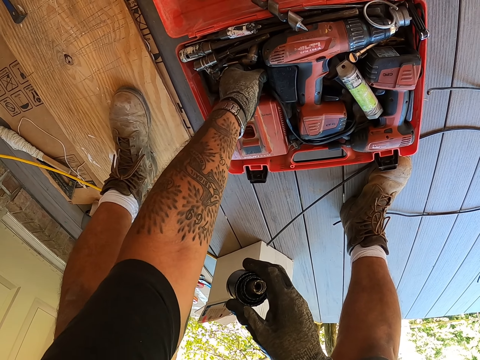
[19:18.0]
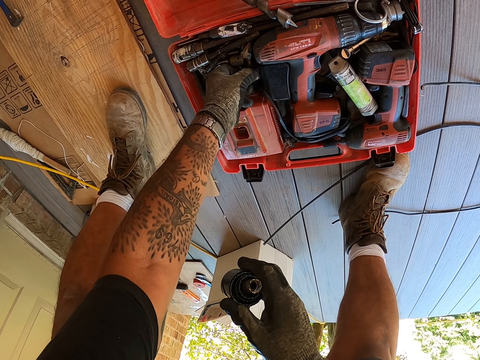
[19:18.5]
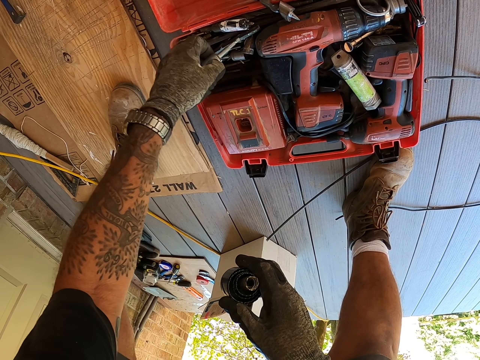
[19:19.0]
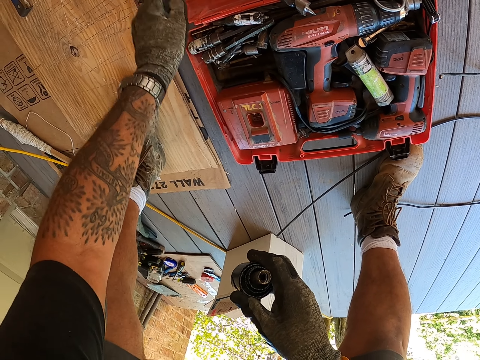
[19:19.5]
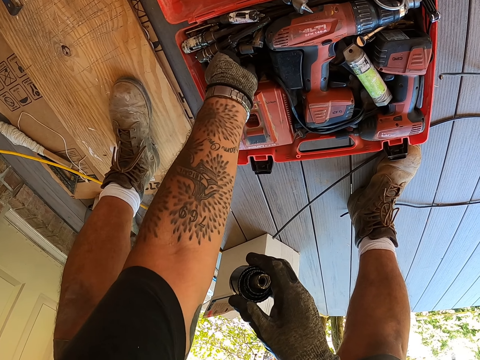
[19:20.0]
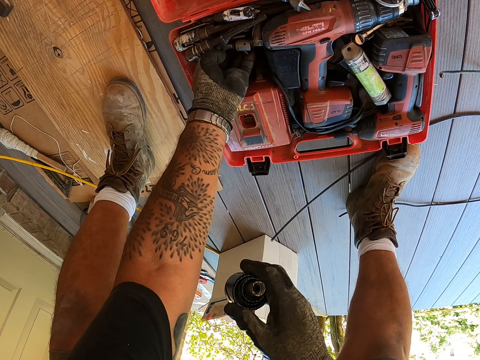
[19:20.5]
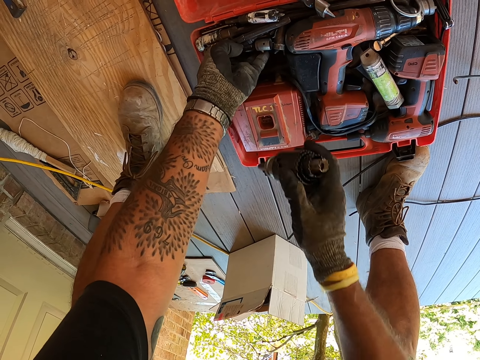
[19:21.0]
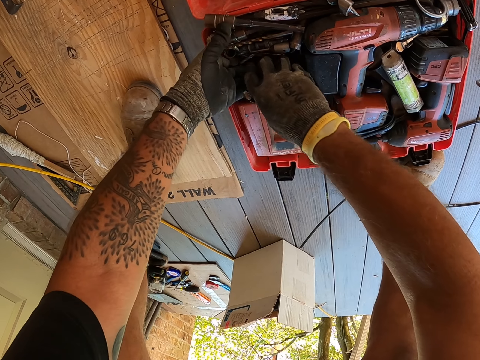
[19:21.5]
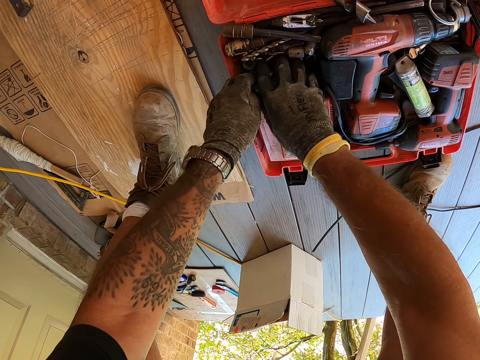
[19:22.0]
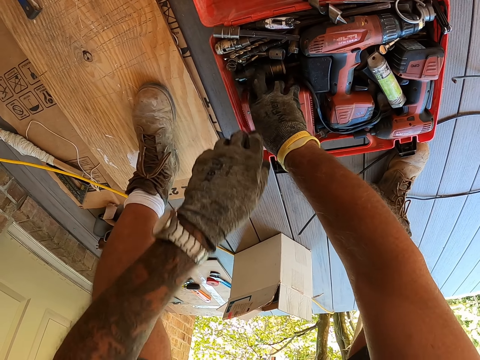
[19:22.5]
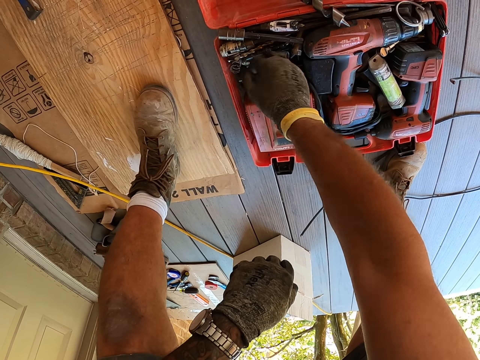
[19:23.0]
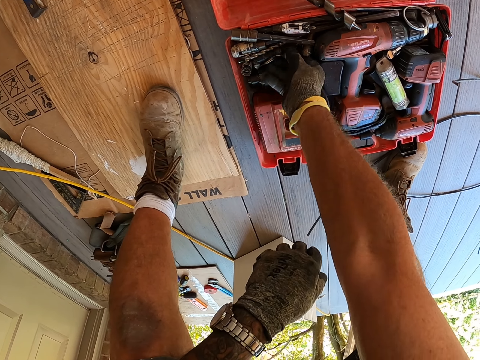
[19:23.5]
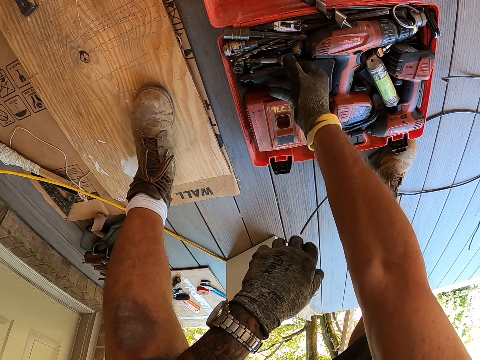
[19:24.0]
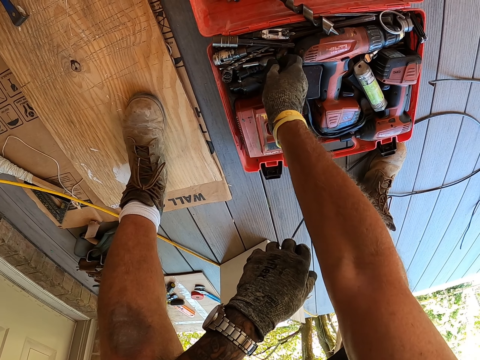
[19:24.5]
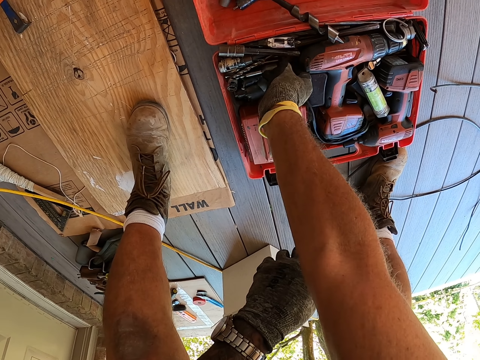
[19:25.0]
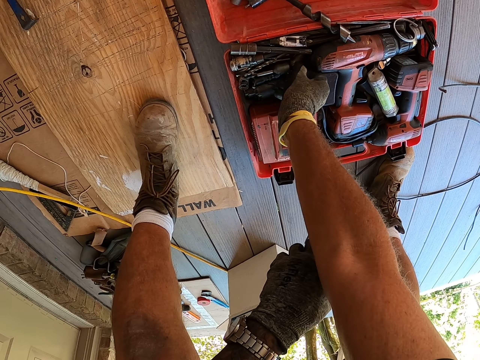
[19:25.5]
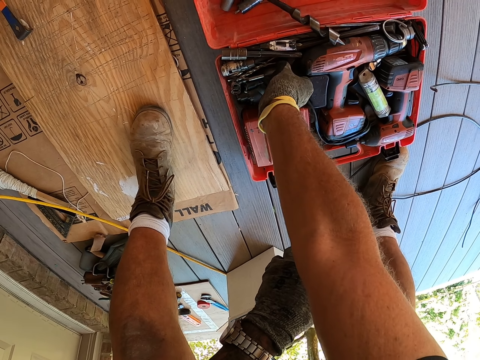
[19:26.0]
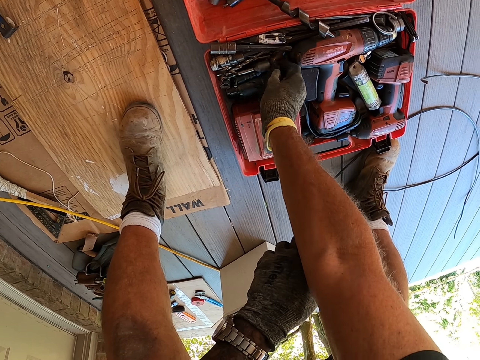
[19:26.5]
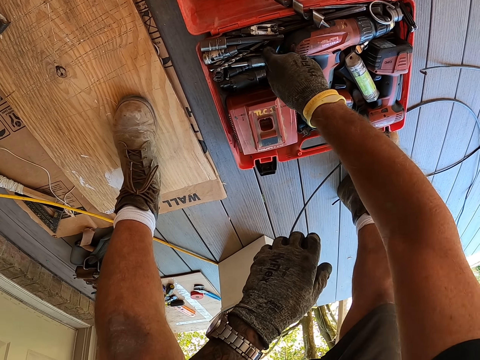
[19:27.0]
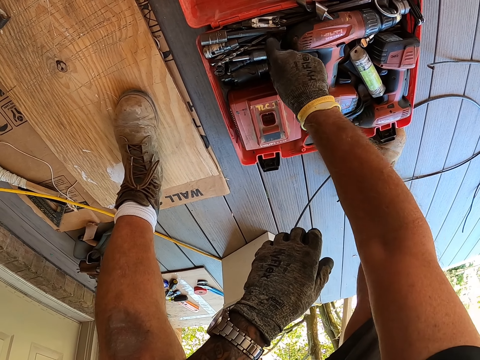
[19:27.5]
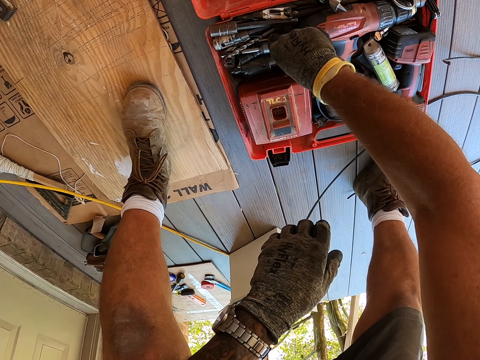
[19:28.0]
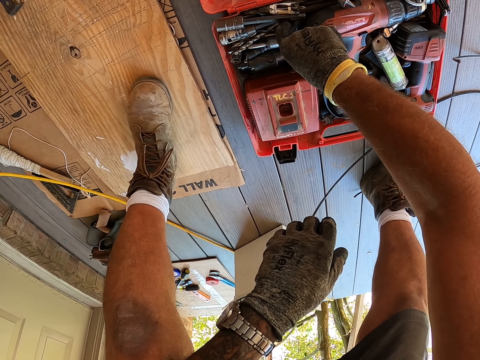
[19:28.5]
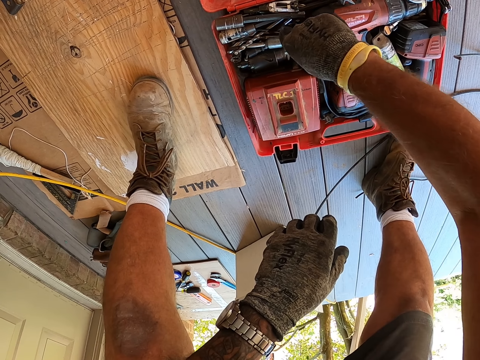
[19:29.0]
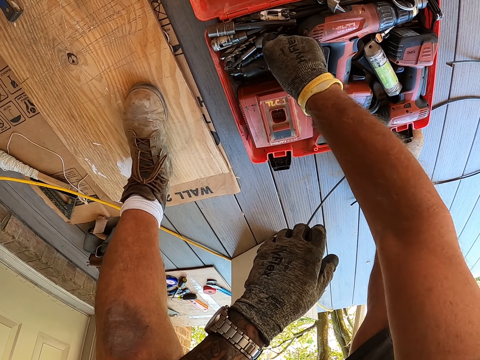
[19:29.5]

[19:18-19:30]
The camera wearer picks something in the tool box. They put something in the tool box lid. They move the hand in the tool box. They put a tool in the tool box. They move drill bits in the tool box.

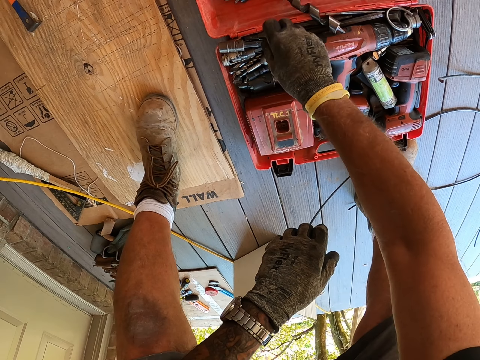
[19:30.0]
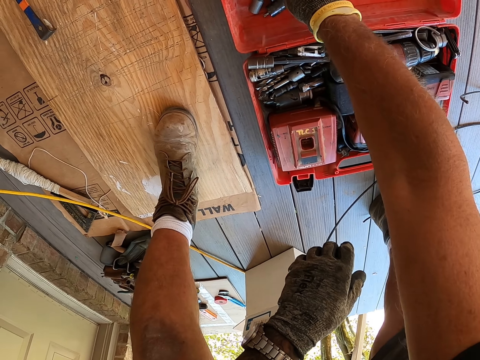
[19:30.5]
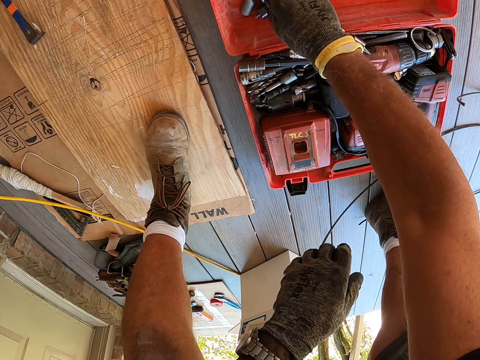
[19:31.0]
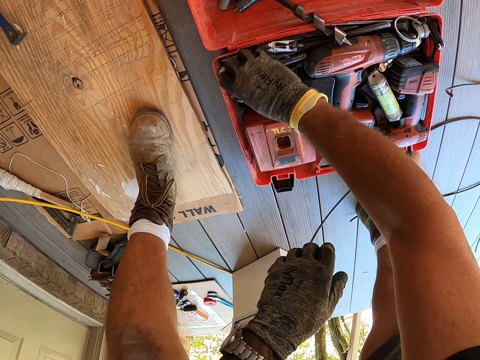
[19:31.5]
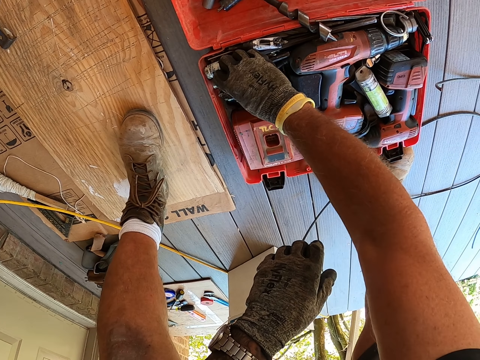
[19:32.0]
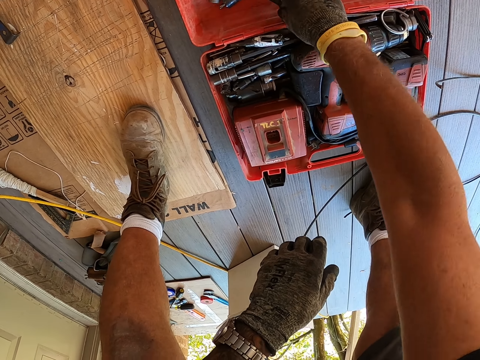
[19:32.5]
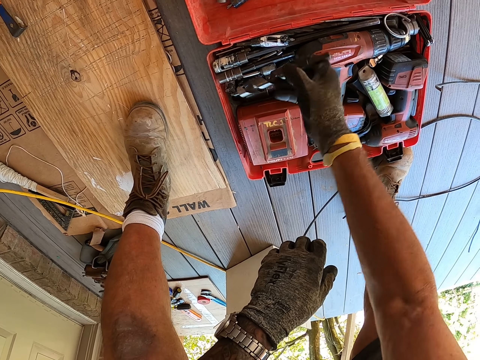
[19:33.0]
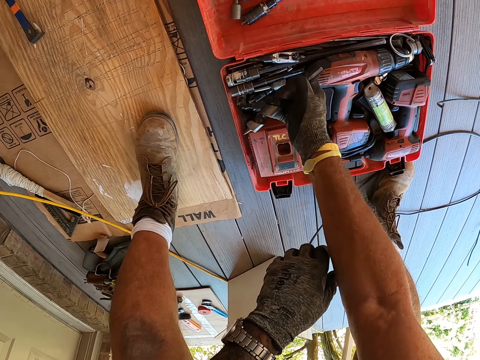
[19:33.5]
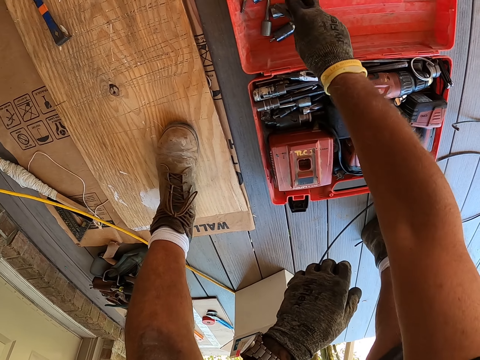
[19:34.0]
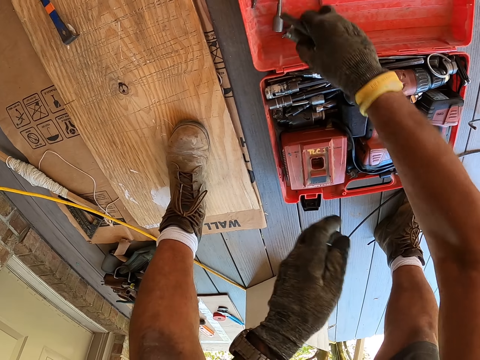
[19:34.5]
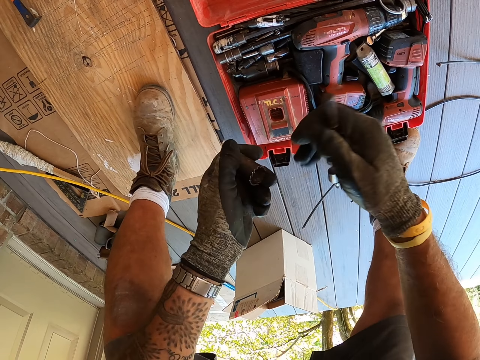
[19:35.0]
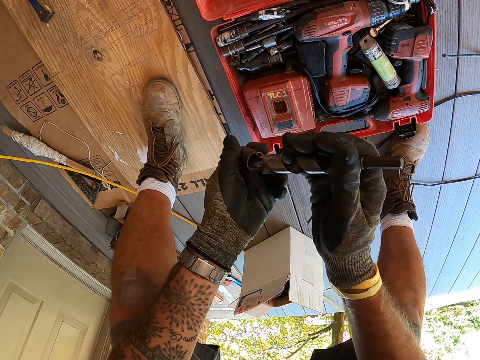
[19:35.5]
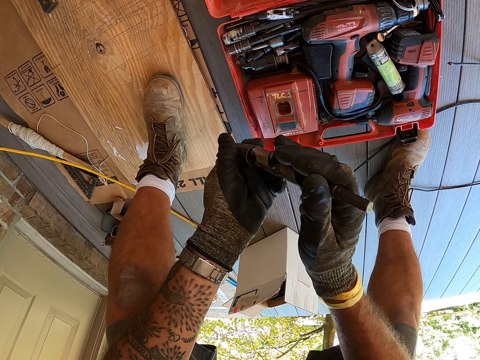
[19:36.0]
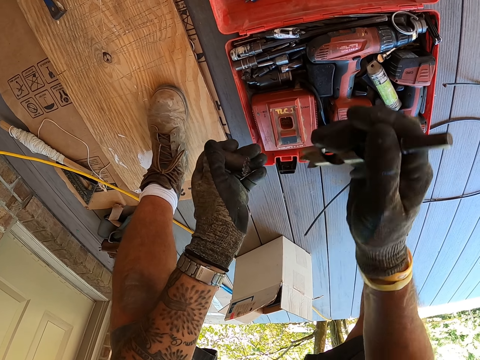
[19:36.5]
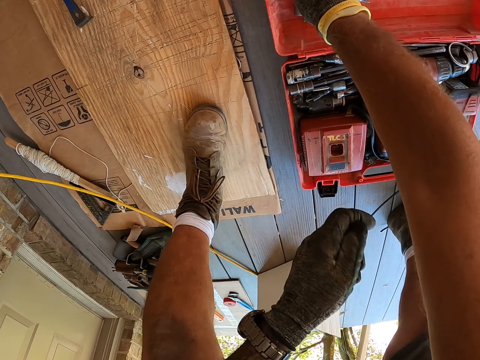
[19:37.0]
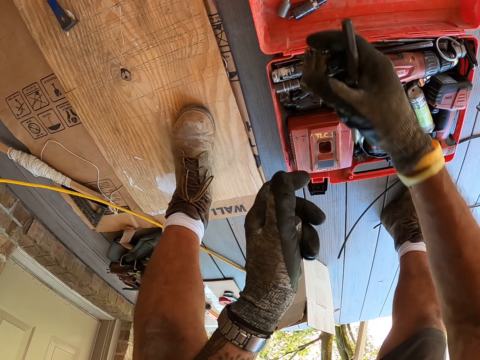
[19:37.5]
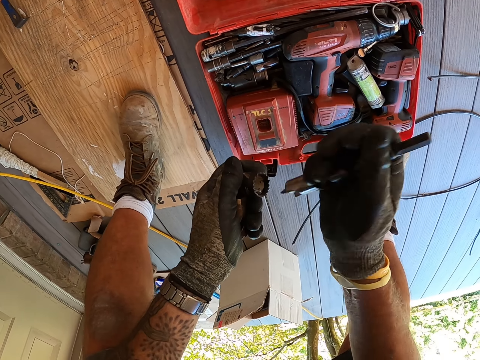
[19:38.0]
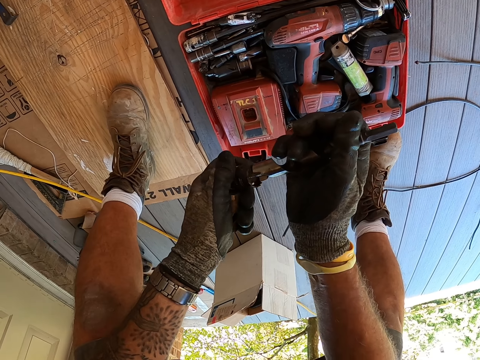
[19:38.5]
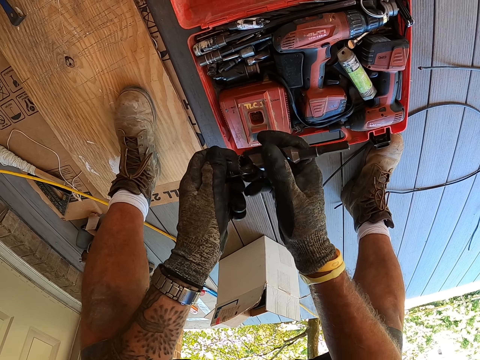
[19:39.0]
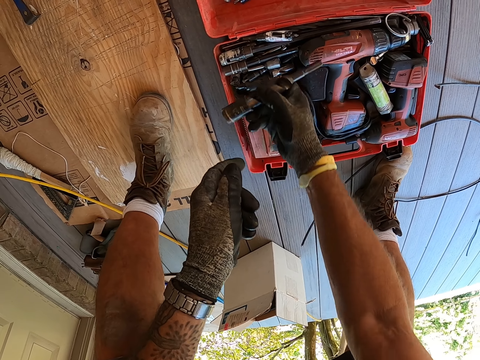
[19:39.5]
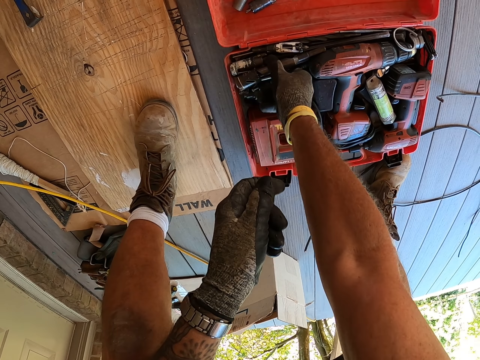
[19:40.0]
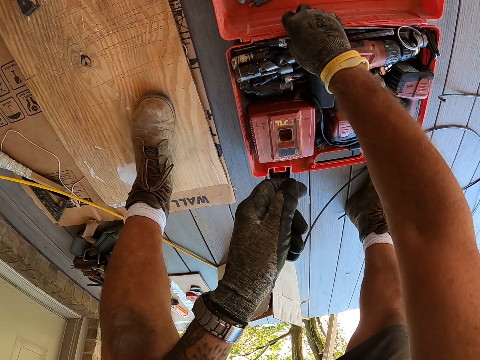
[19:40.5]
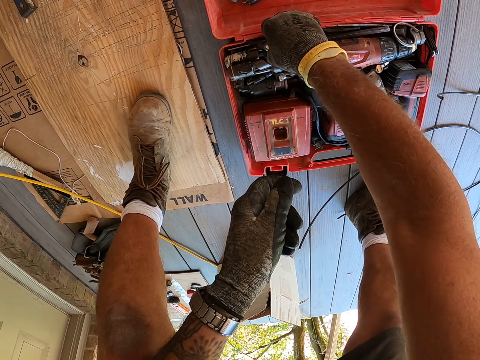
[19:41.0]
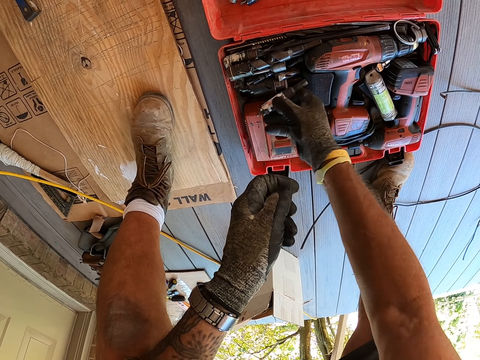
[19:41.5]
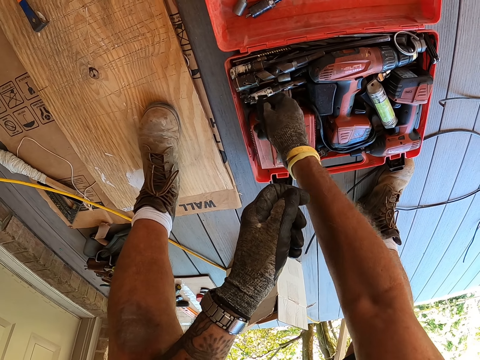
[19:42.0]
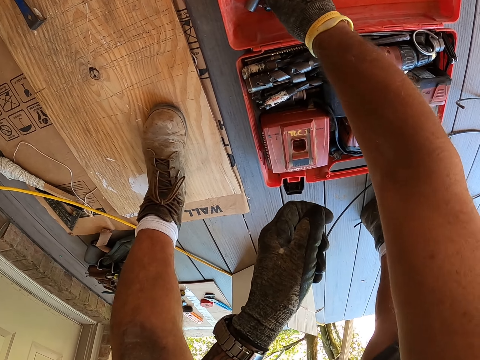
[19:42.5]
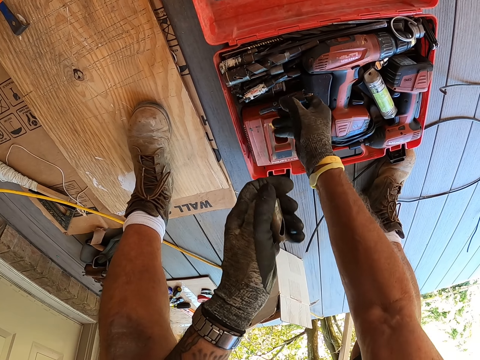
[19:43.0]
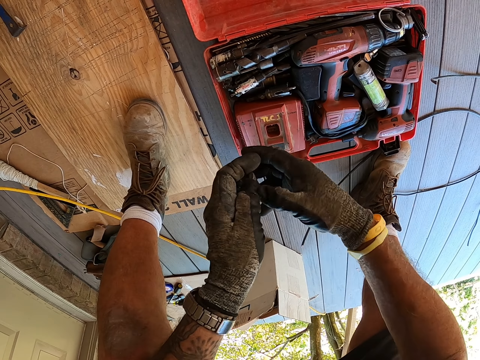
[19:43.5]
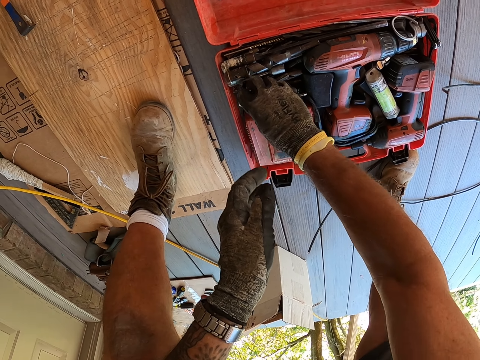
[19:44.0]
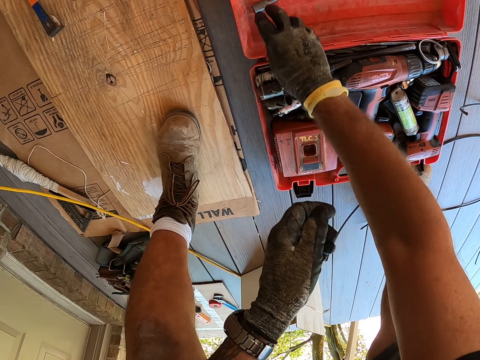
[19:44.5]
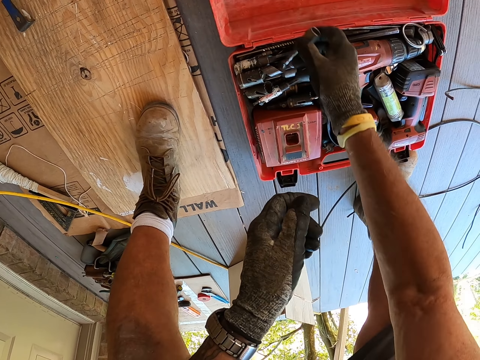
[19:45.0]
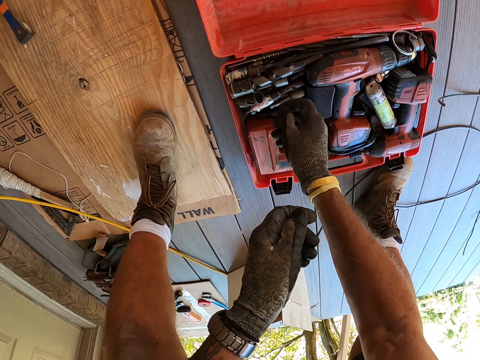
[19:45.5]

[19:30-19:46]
The camera wearer picks a tool from the tool box lid. They put the tool in the tool box. They pick a drill bit. They move the hand. They pick the tool from the tool box lid. They fix something with the drill bit. They pick something in the tool box lid. They fix something with the drill bit. They put the drill bit in the tool box. They move something in the tool box. They pick something in the tool box lid. They put something in the tool box. They pick something. They put something in the tool box. They pick something in the tool box lid. They put something in the tool box.
